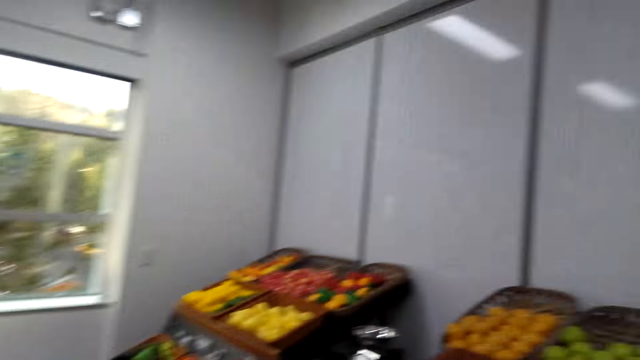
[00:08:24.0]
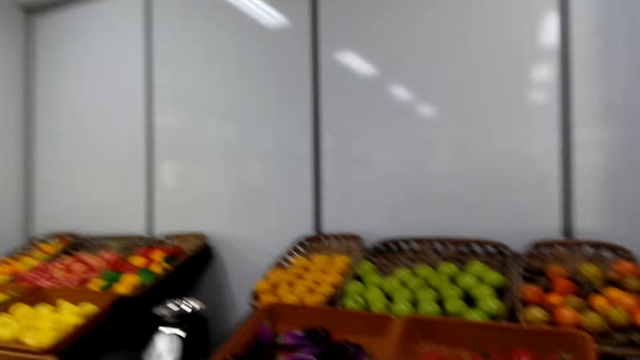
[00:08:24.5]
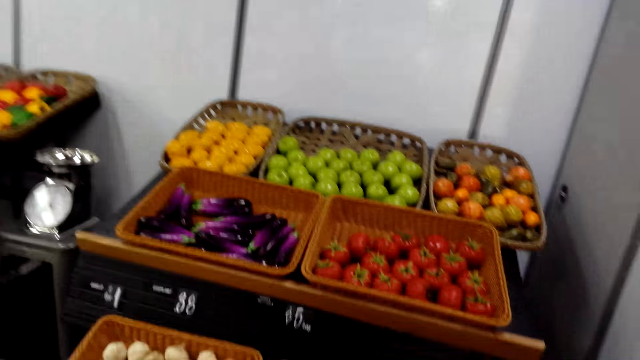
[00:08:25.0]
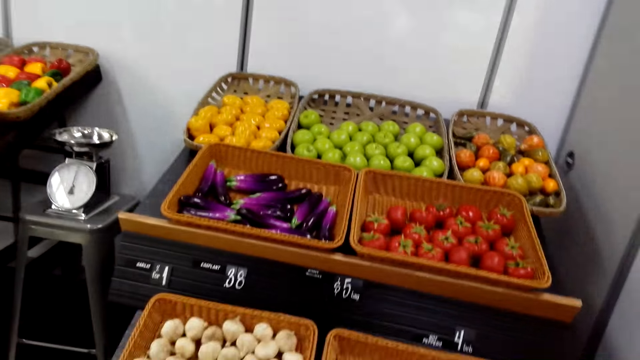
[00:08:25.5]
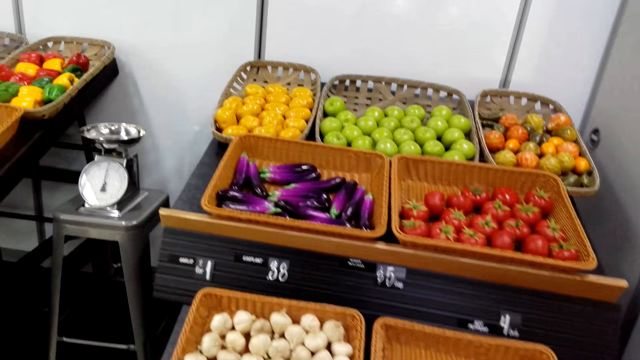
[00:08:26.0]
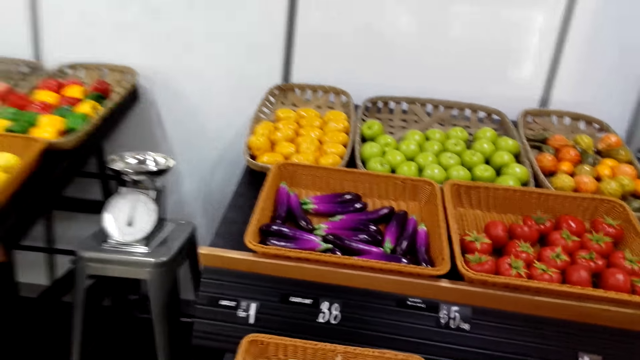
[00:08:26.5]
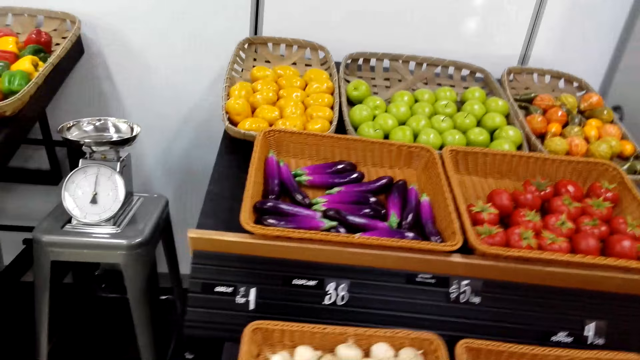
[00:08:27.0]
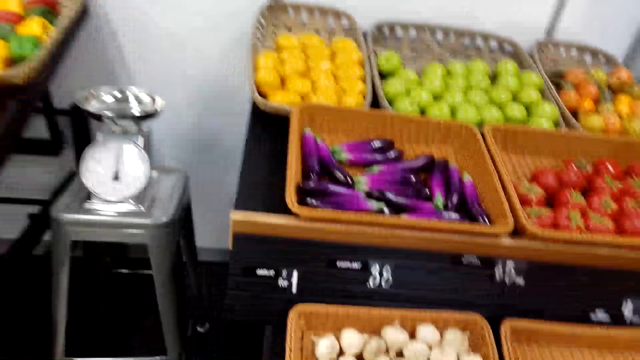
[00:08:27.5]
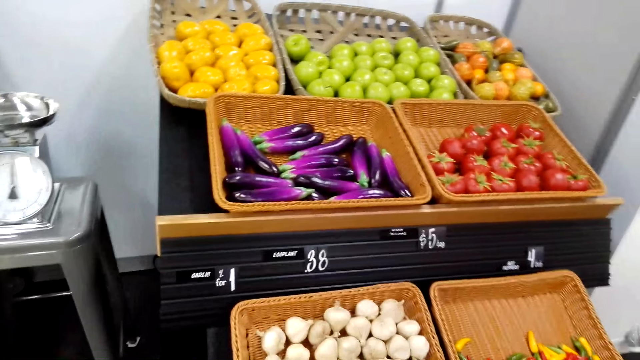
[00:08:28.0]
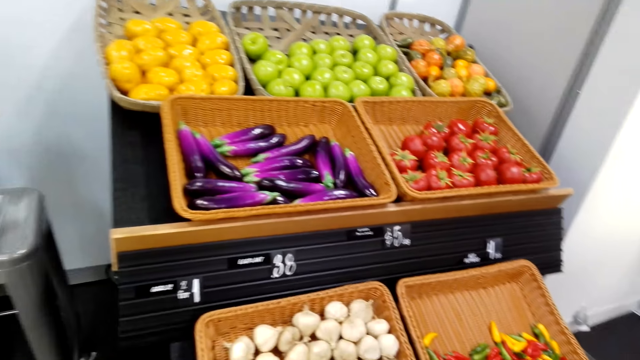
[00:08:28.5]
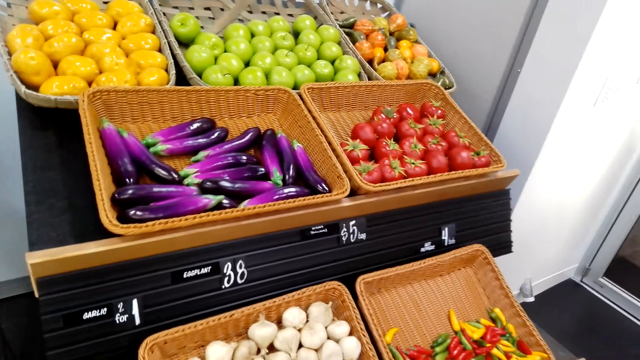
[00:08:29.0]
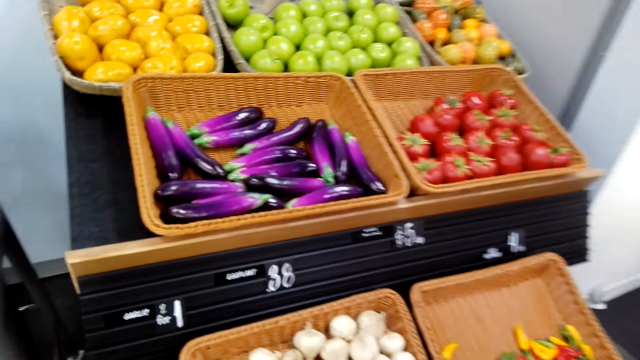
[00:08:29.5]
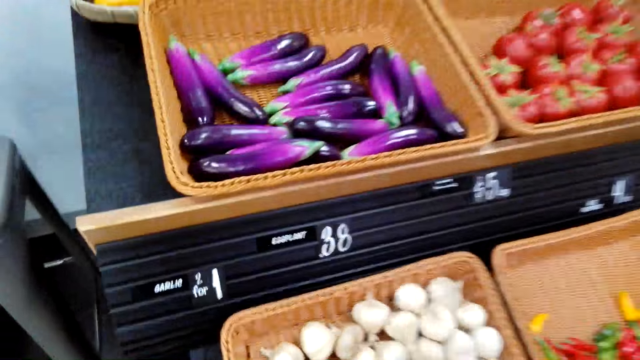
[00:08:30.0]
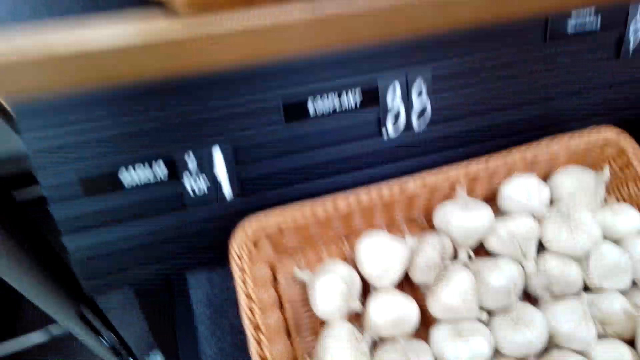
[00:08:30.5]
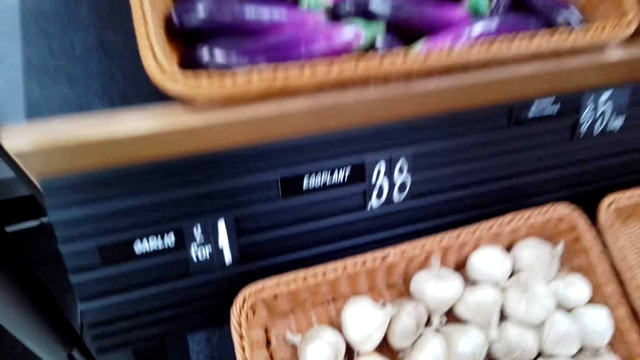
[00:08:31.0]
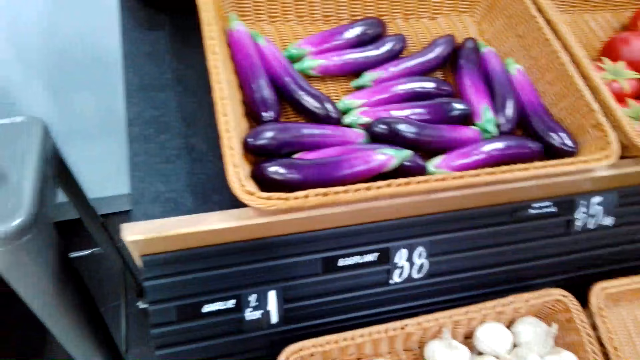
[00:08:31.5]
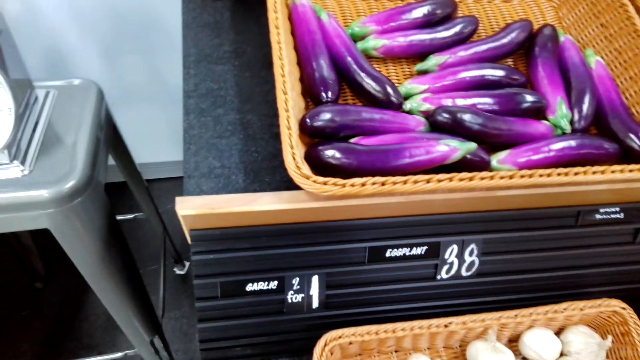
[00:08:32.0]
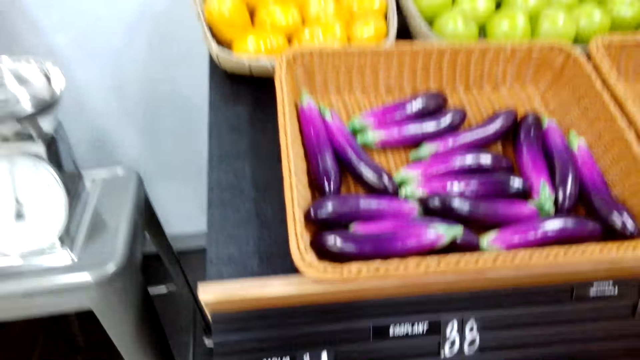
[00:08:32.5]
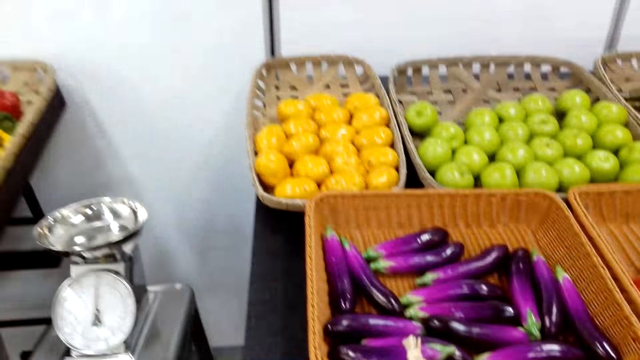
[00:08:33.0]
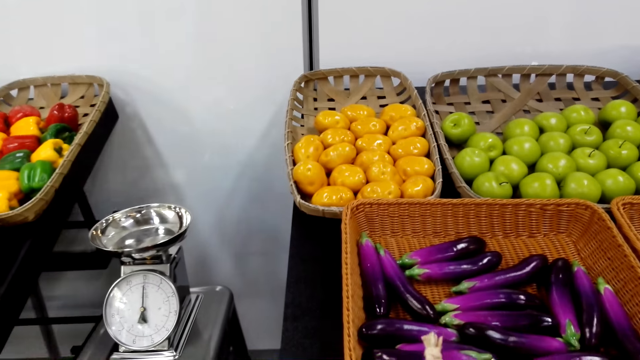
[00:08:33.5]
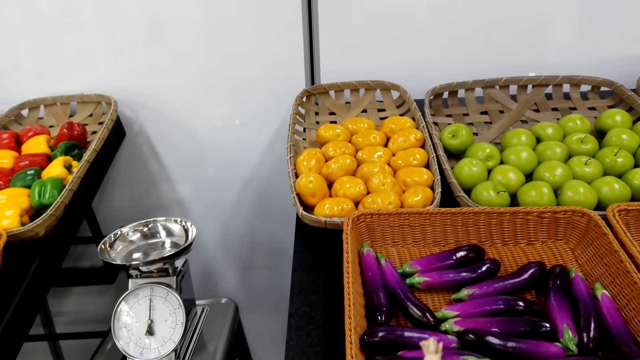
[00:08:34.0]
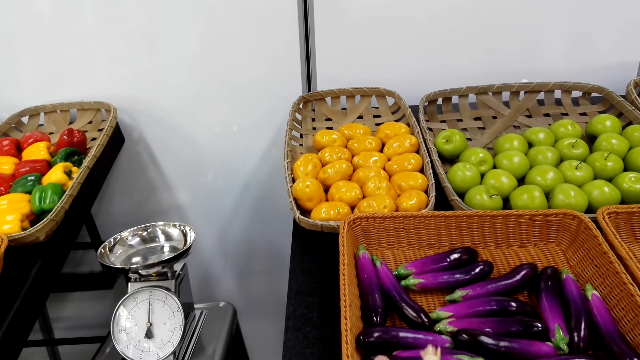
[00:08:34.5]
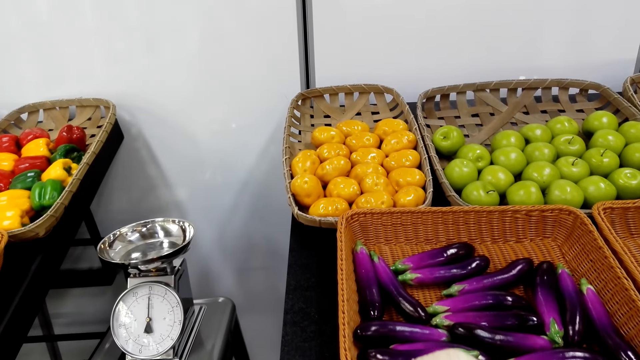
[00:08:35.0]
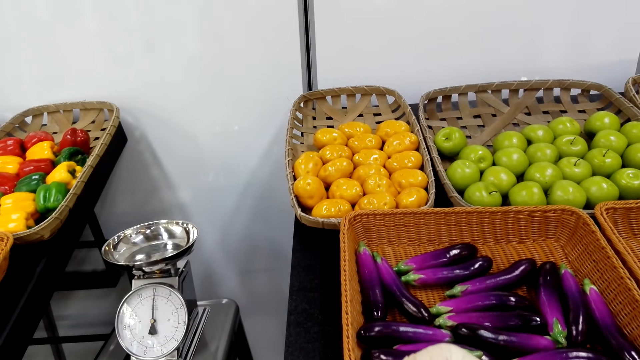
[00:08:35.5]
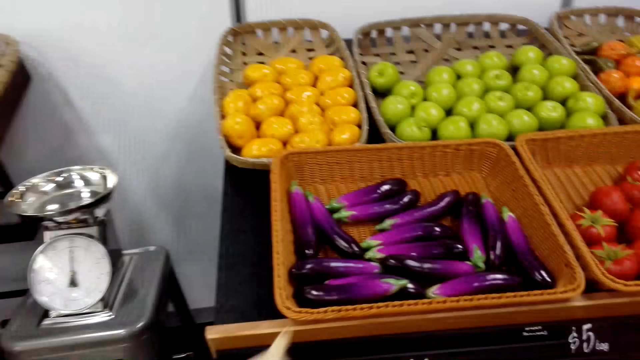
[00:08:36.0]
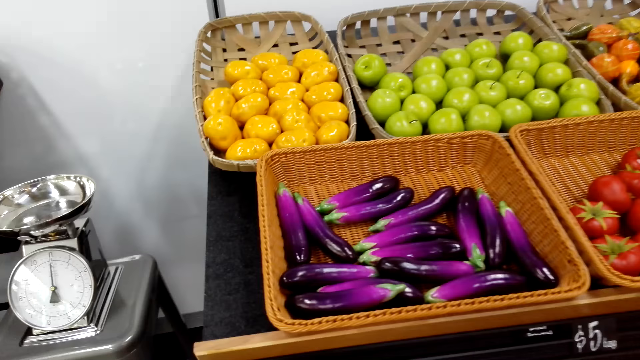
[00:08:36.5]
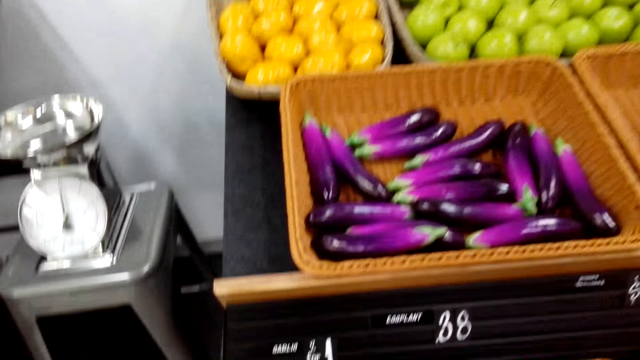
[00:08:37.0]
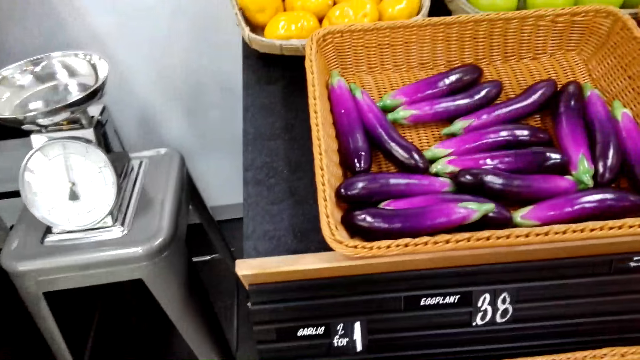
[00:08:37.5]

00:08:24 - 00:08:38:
The camera wearer looks at the groceries. They pick up the garlic. They look around the vegetables and fruits.

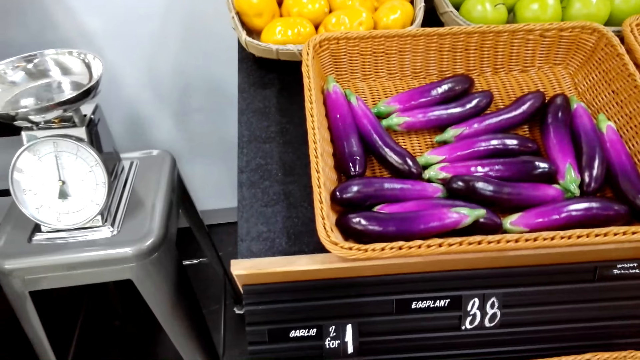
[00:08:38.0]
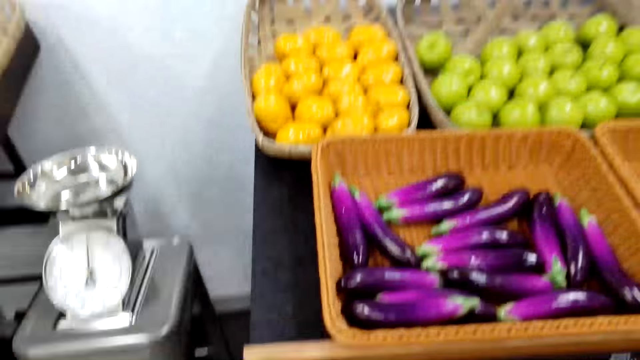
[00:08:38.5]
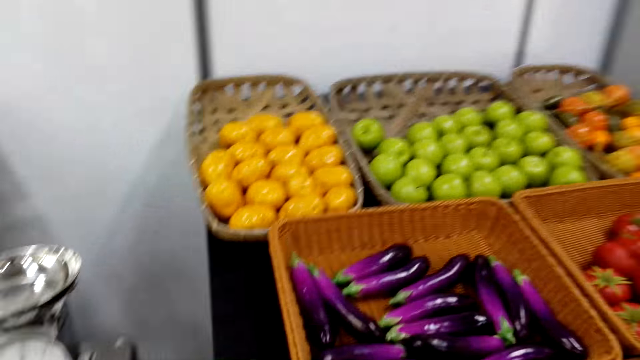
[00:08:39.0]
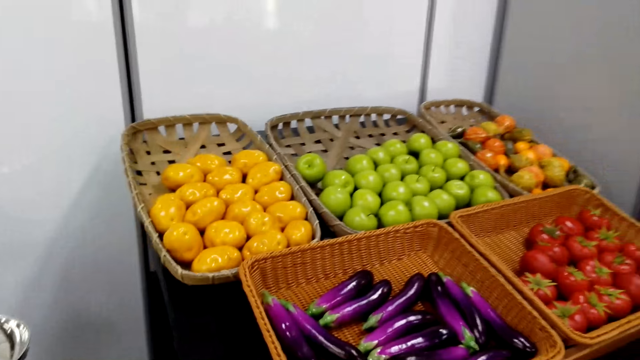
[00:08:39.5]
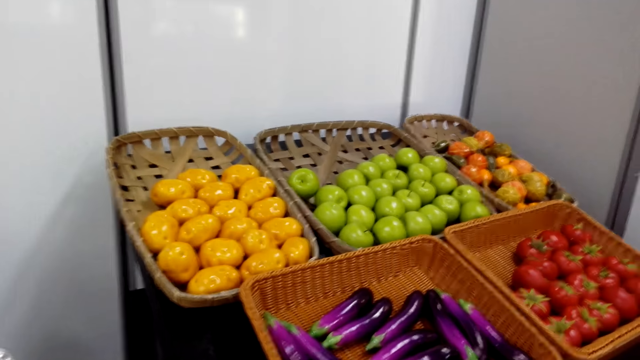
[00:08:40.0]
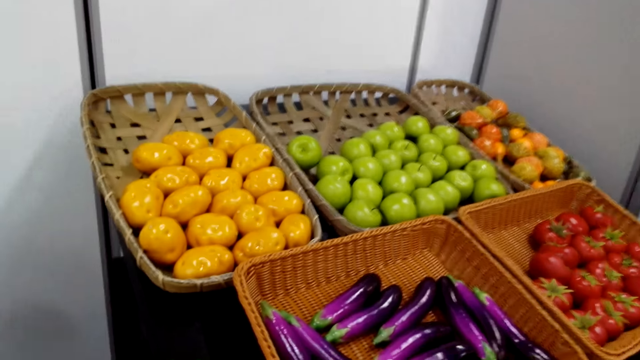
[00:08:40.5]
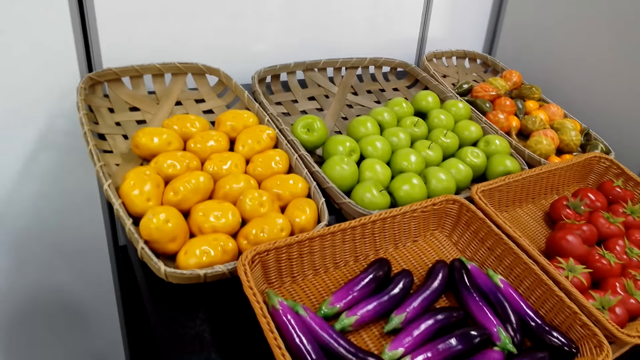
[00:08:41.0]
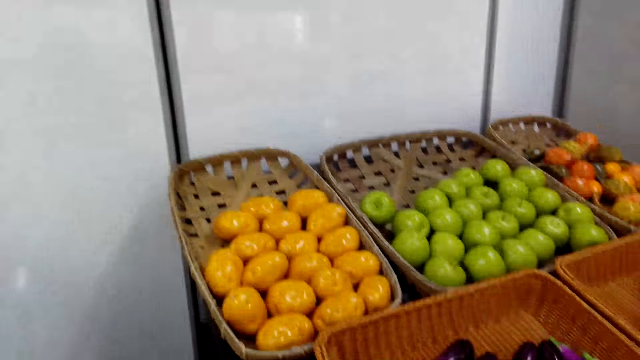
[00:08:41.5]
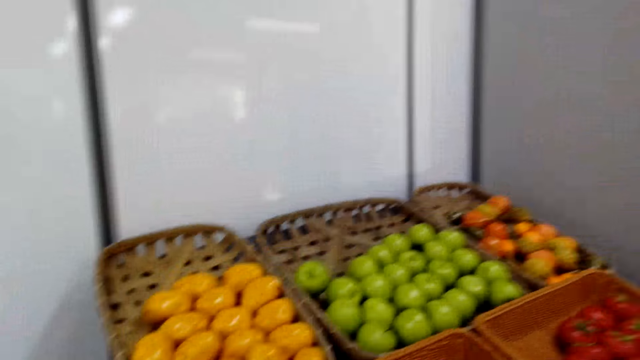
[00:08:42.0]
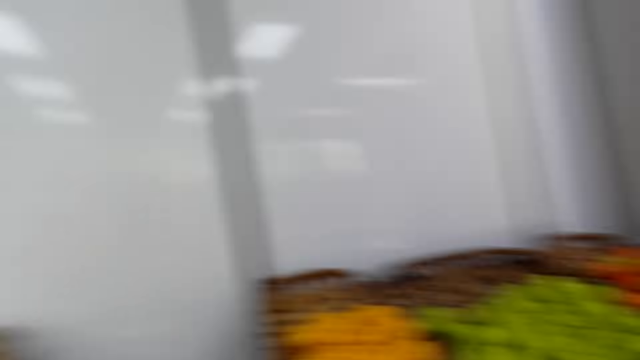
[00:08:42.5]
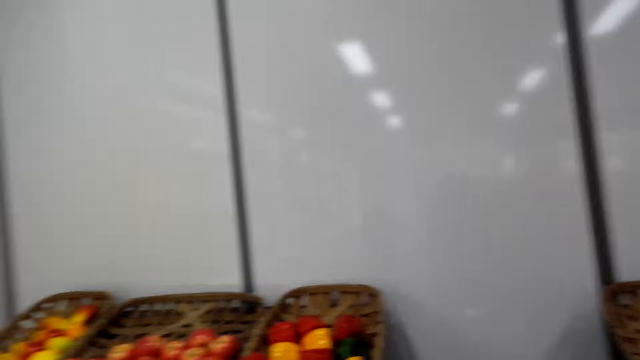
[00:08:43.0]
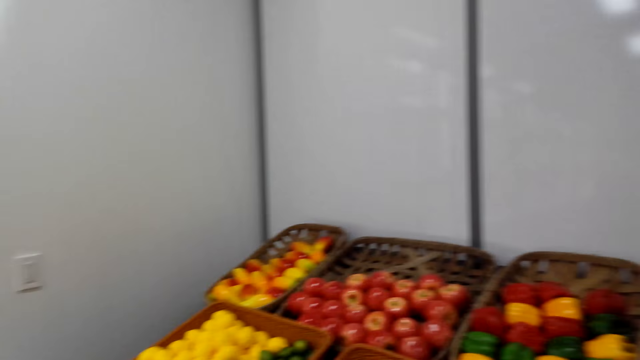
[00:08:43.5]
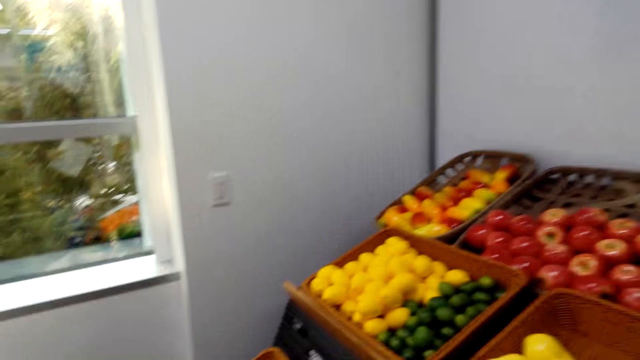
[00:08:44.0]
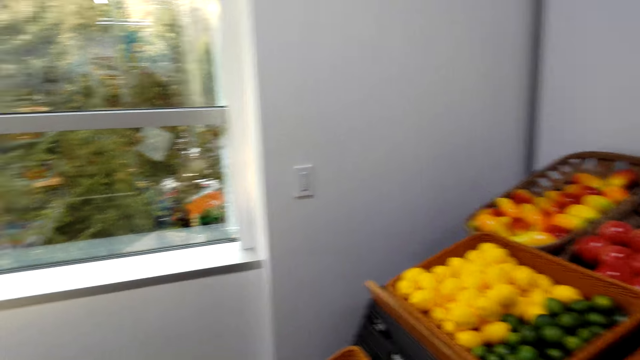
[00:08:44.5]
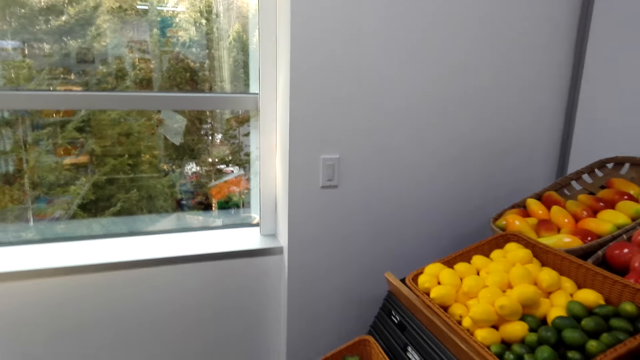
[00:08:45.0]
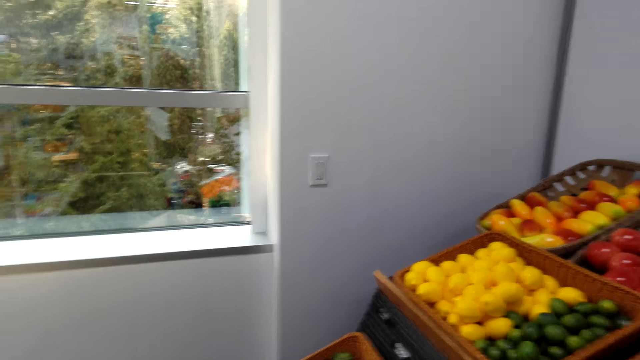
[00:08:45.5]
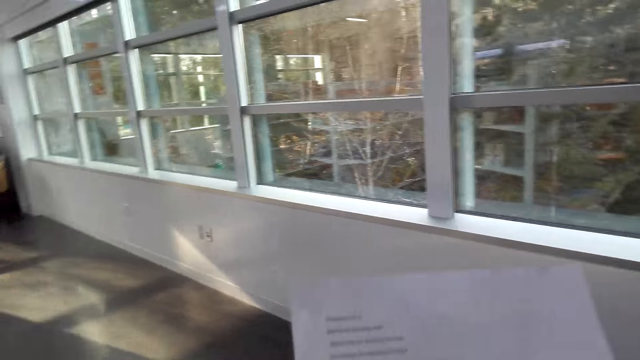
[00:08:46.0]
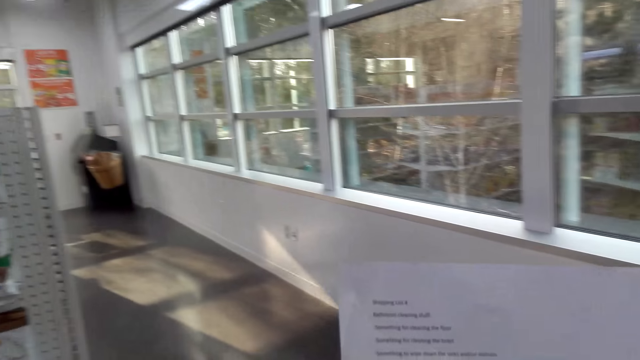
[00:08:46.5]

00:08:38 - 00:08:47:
The camera wearer looks at the groceries.
